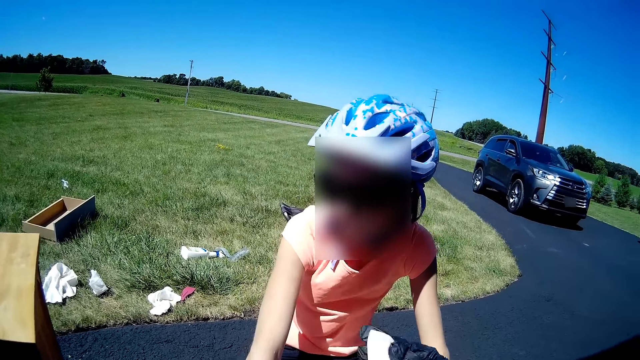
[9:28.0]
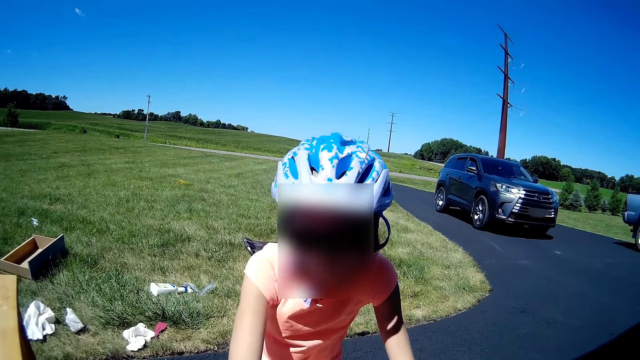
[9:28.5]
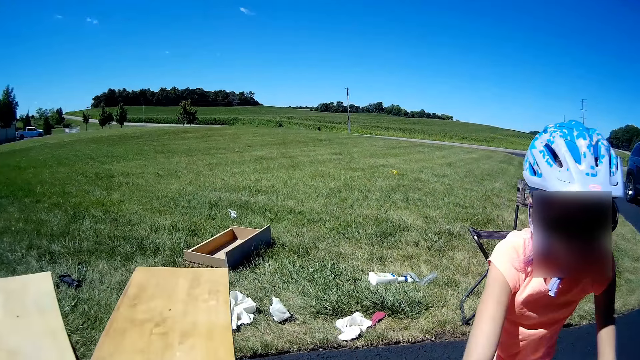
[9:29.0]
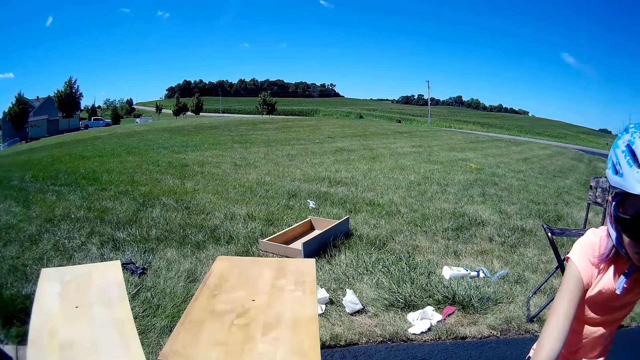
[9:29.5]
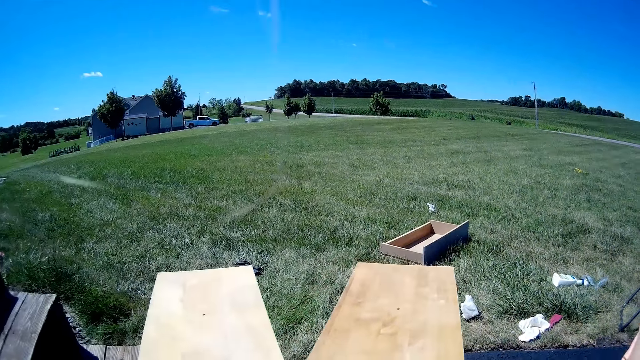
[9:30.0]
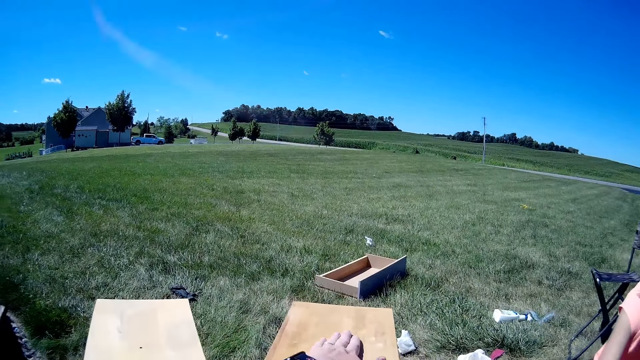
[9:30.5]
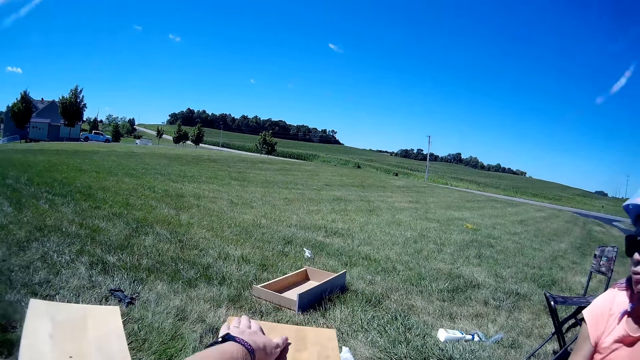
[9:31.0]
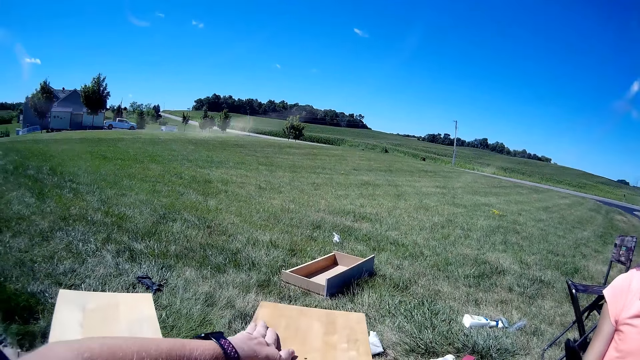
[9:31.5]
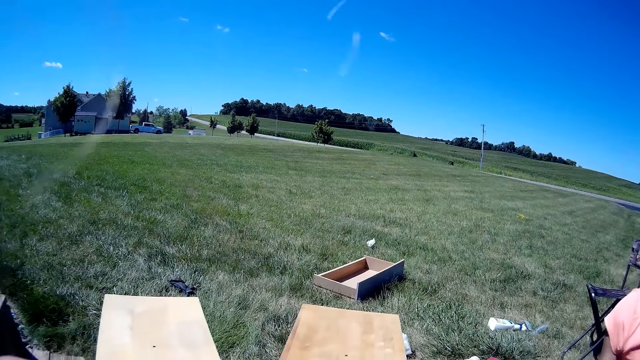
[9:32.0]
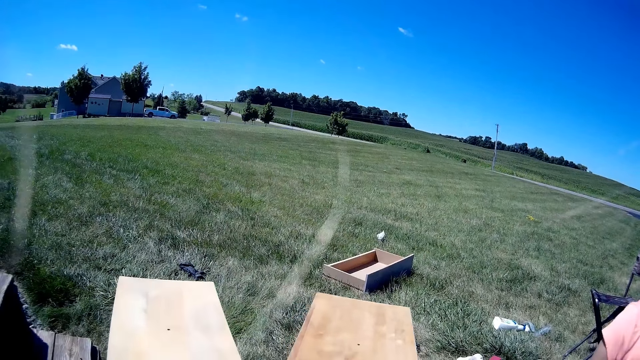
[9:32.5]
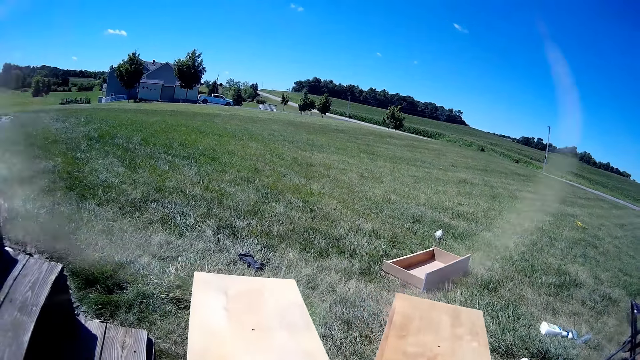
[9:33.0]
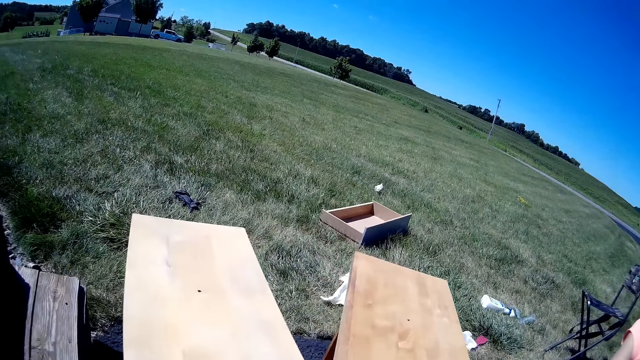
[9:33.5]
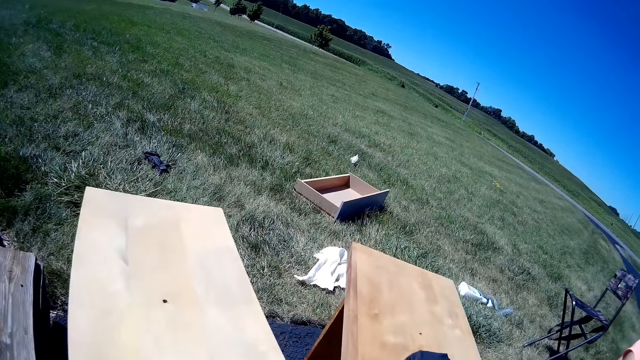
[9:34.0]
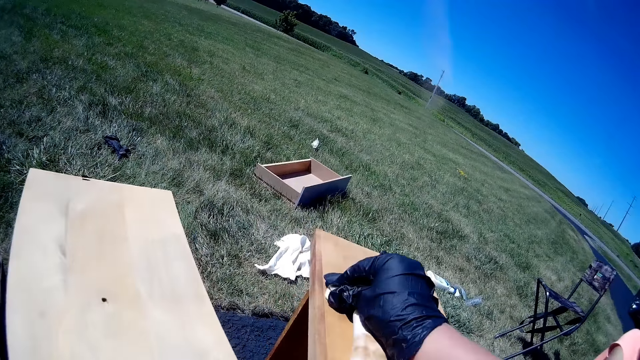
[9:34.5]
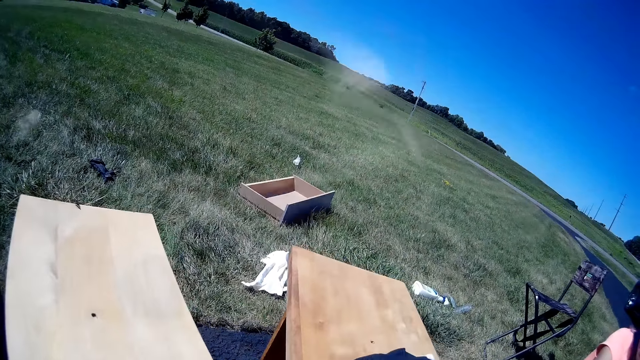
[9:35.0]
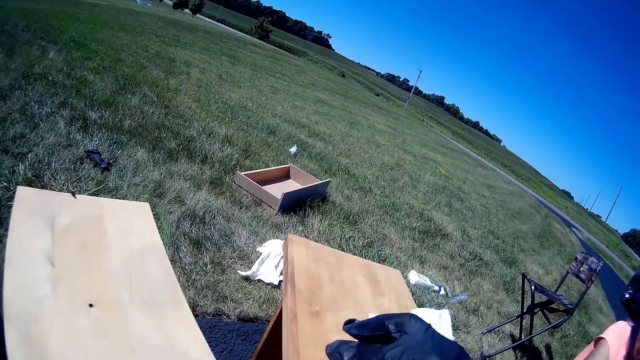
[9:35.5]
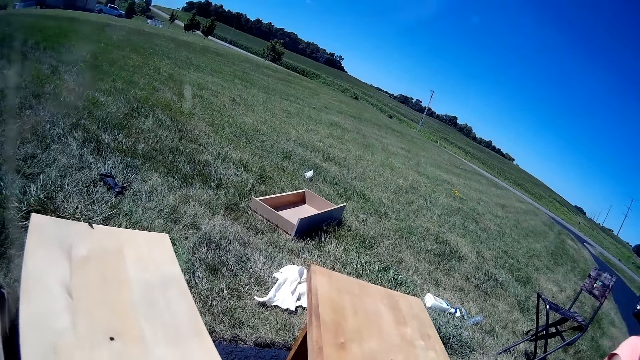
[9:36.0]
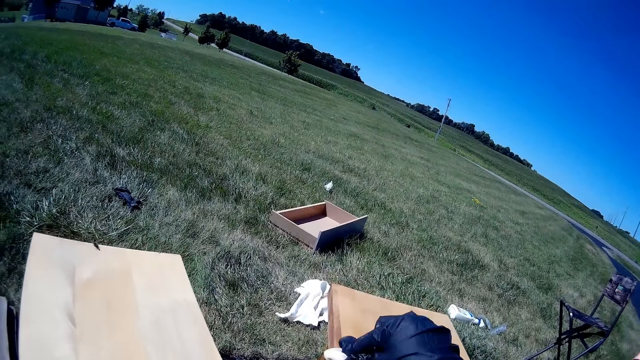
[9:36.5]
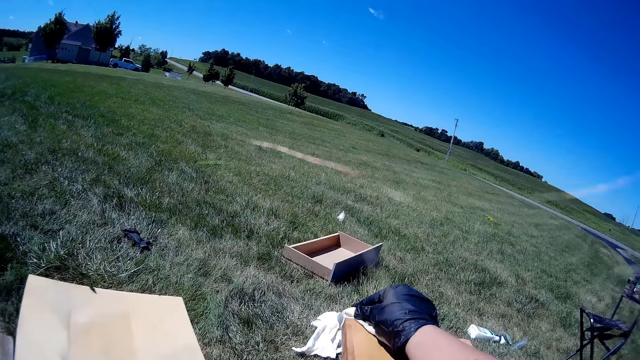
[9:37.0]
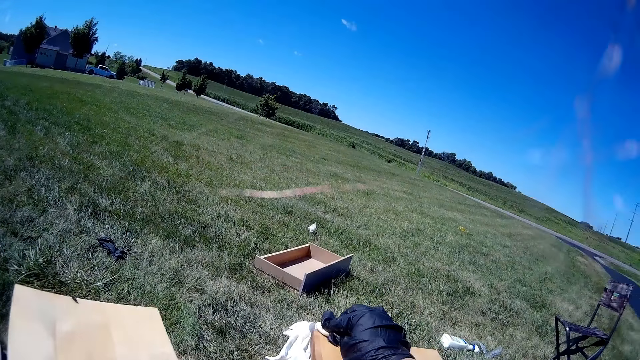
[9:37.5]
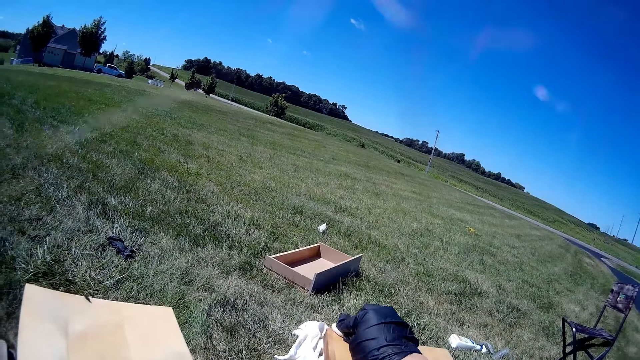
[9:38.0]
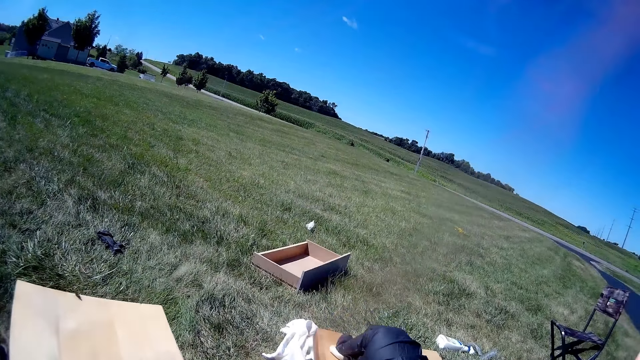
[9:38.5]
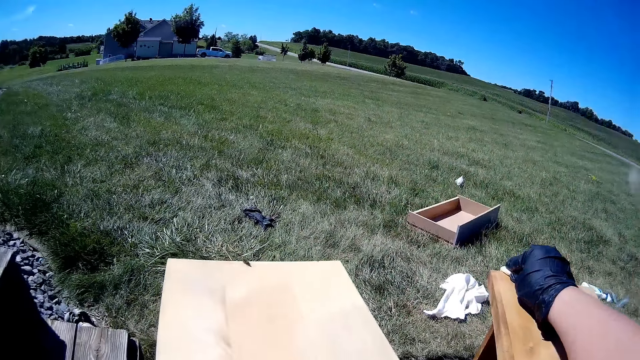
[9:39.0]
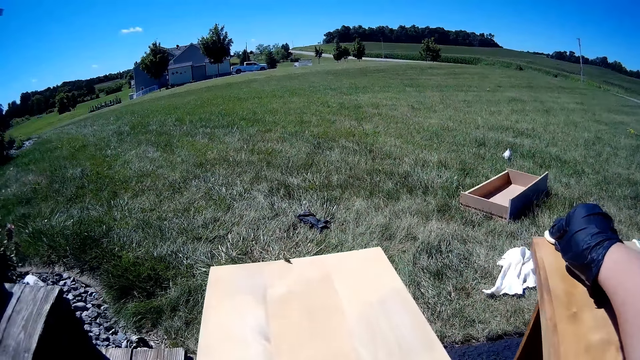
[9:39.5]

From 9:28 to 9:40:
The camera wearer moves the hand on the wooden structure. They move the hand on the wooden structure again. They wipe the bench with a fabric.

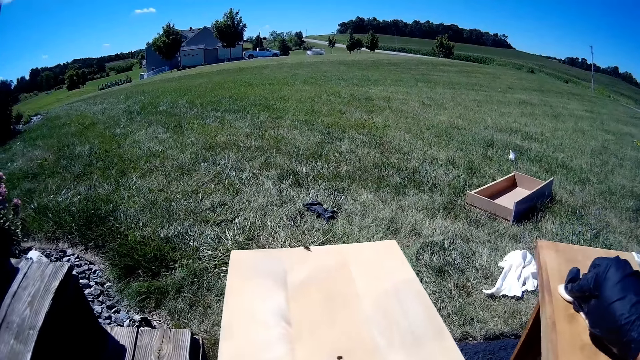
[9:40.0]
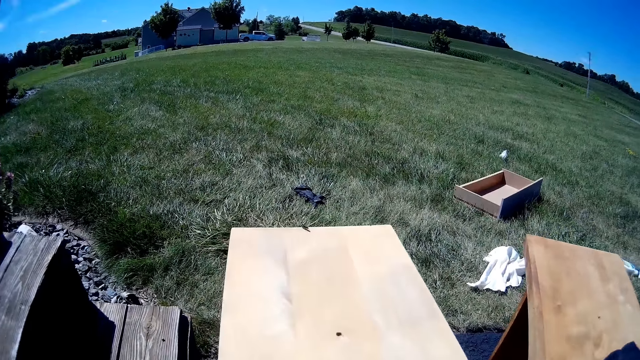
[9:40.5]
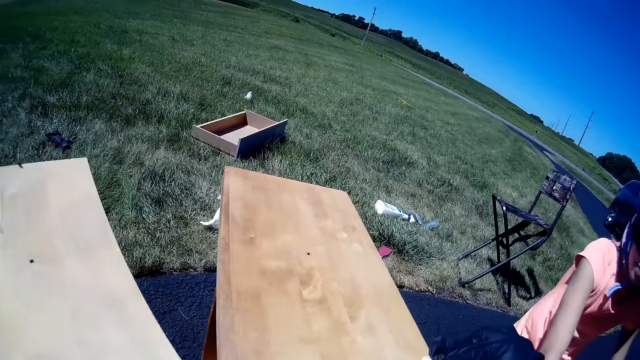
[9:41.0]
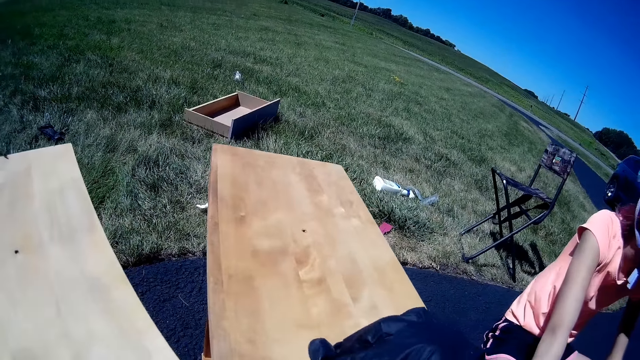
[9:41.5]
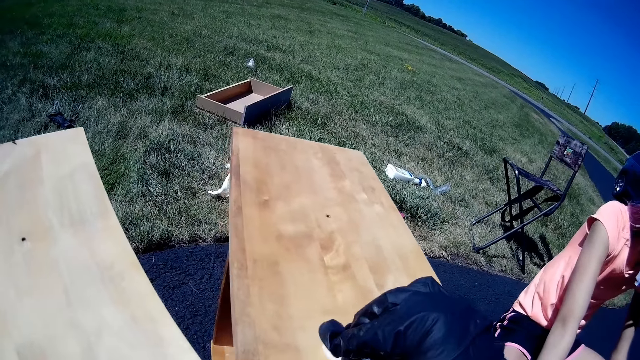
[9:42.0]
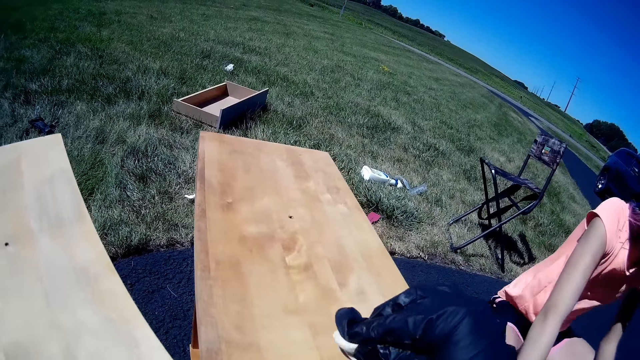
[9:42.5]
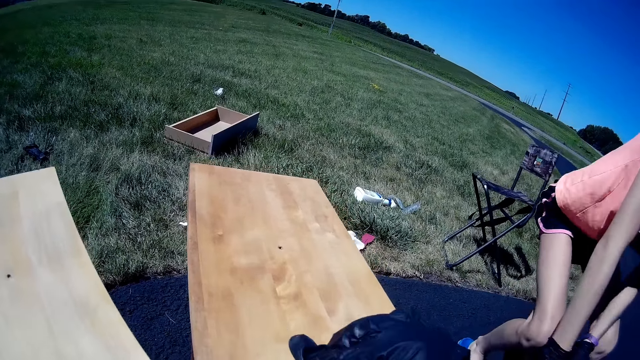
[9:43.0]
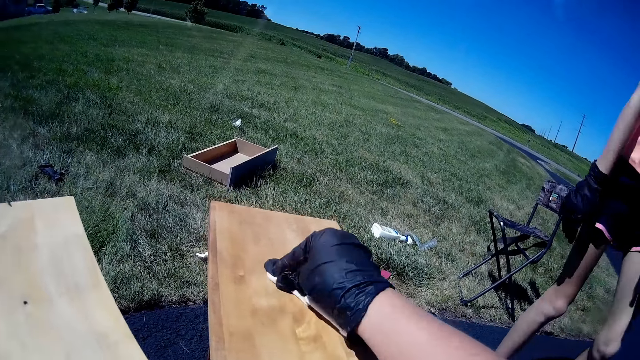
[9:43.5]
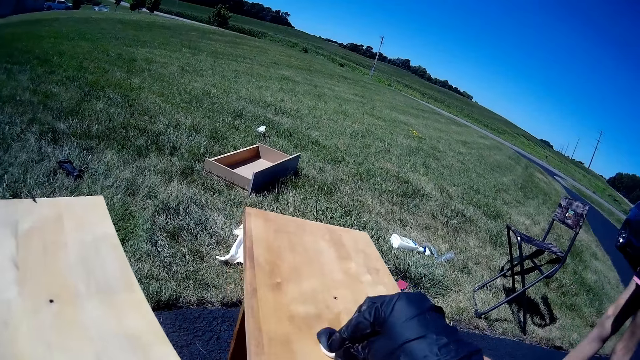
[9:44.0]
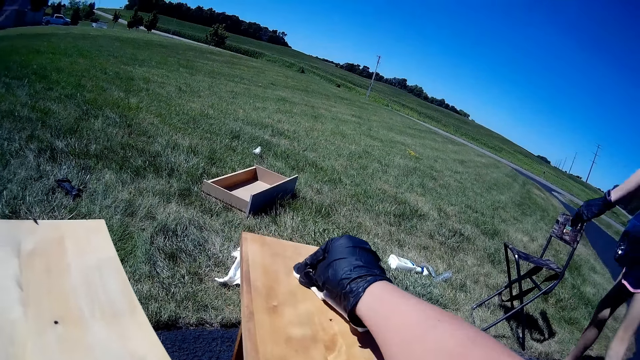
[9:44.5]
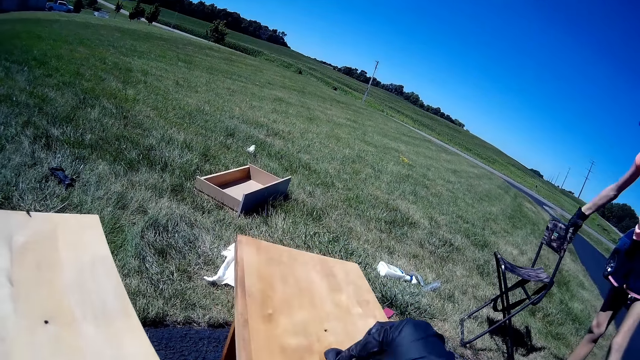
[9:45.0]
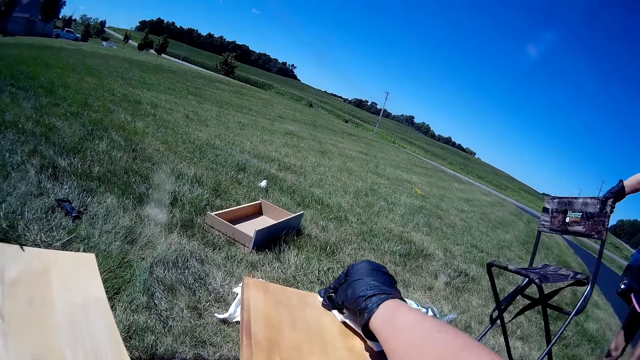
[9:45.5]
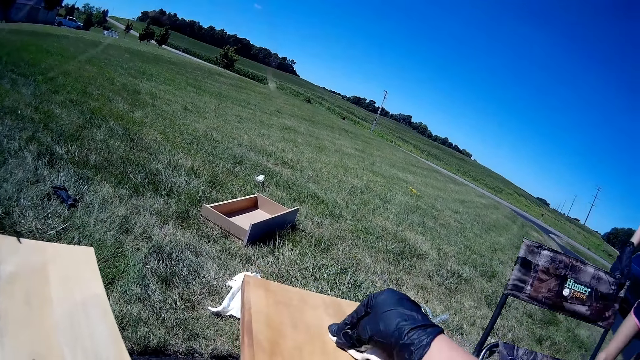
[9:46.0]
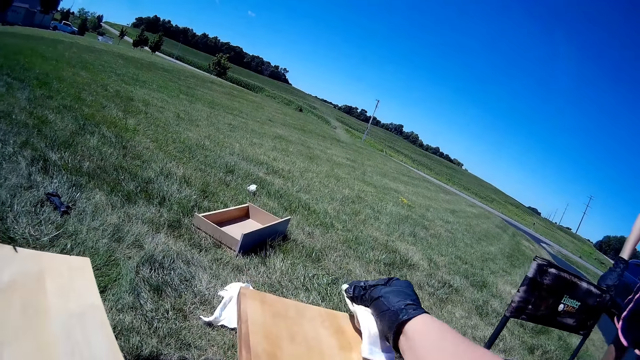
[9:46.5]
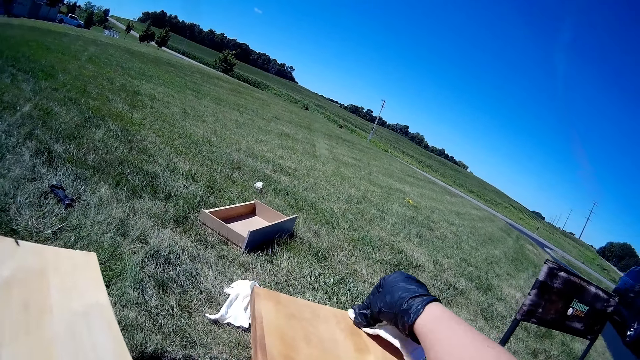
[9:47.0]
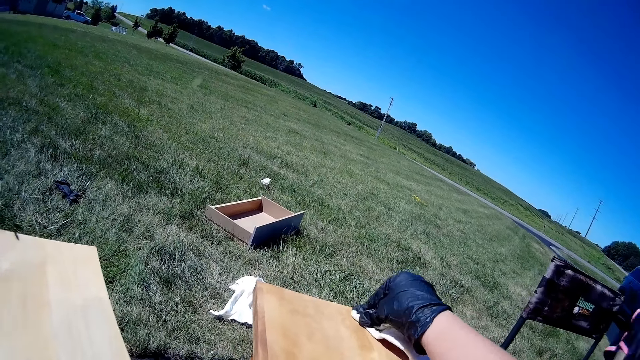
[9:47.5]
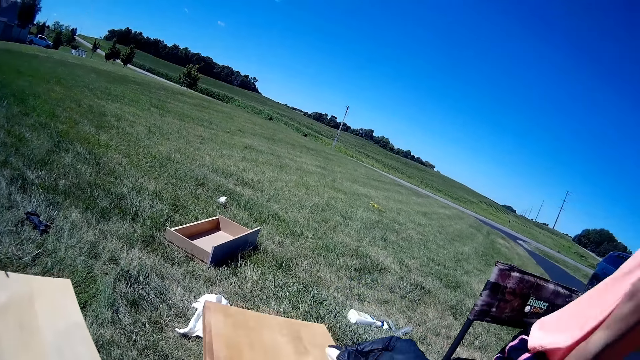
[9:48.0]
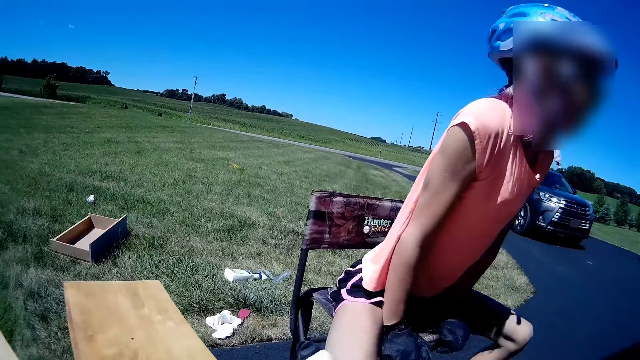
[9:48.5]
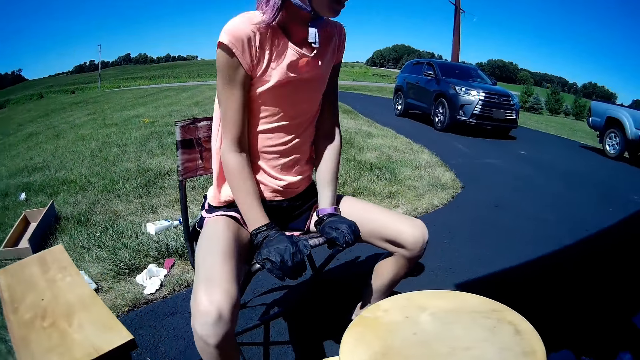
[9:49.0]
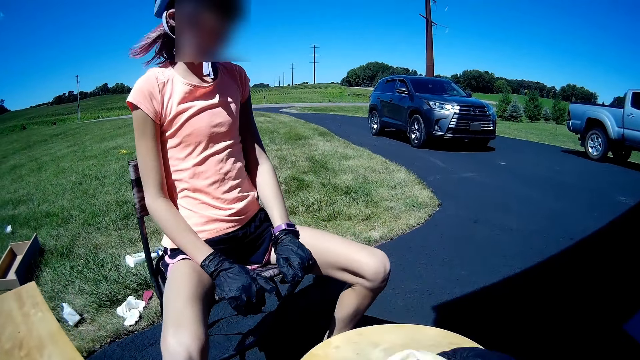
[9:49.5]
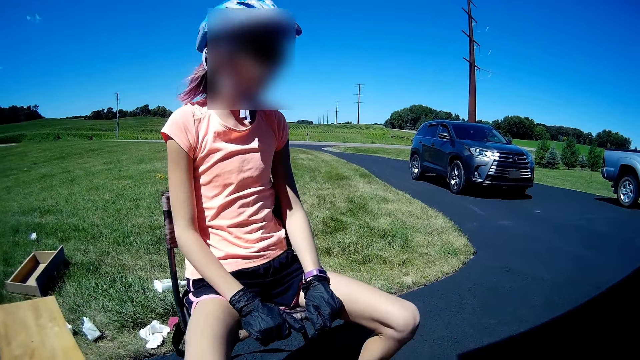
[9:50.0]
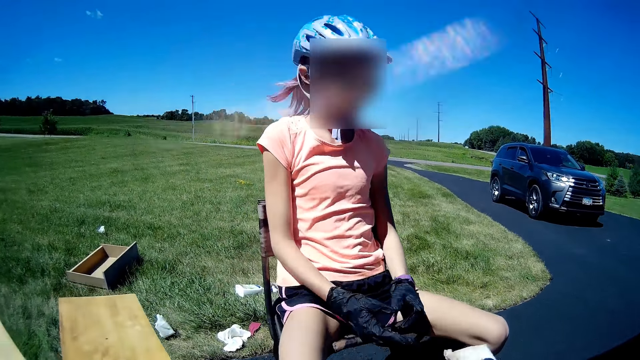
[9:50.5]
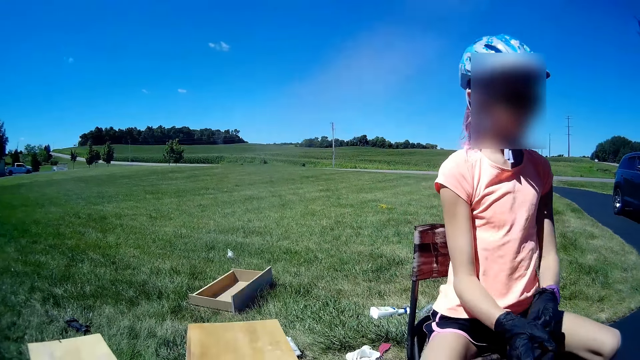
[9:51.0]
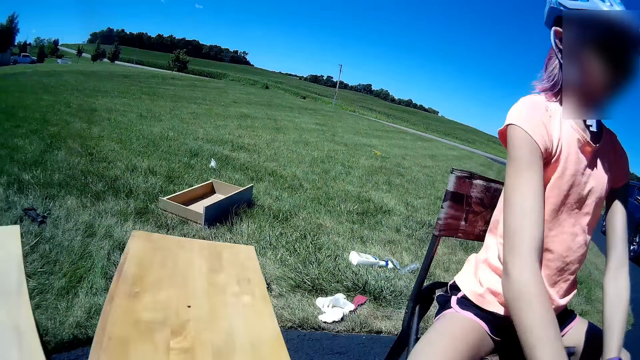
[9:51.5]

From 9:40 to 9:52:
A girl stands. The camera wearer stands from the wooden structure. The girl picks up a chair, puts the chair next to the camera wearer and sits on the chair. The camera wearer wipes the stool with a fabric. The girl moves the hand on the wooden structure. The camera wearer moves the hand on the wooden structure.
